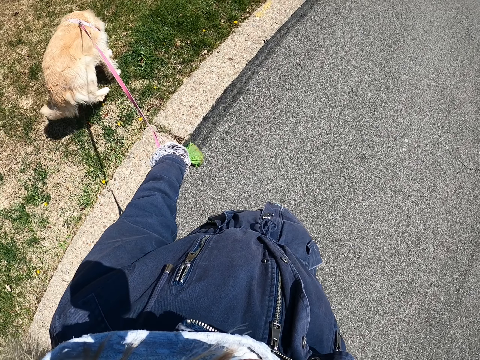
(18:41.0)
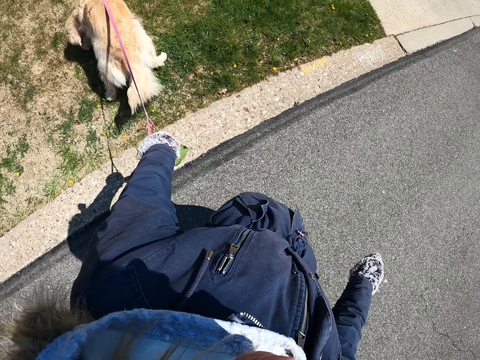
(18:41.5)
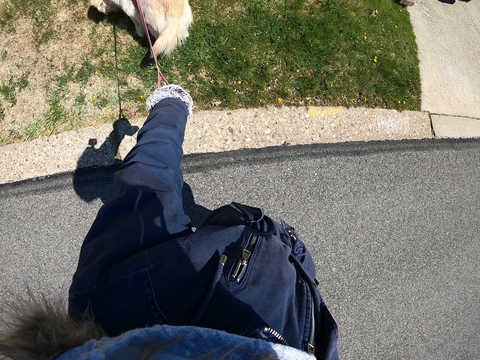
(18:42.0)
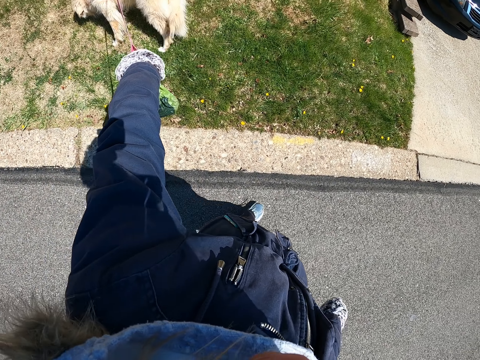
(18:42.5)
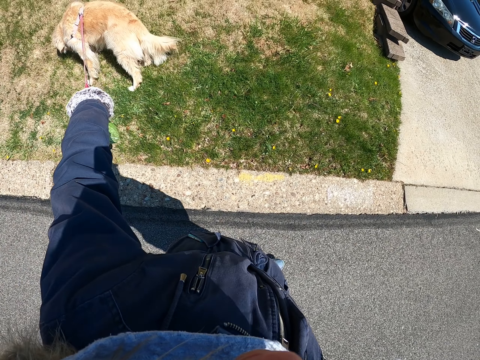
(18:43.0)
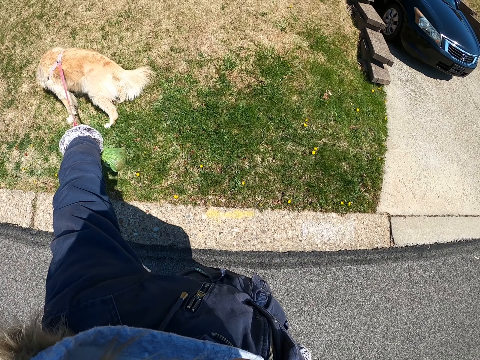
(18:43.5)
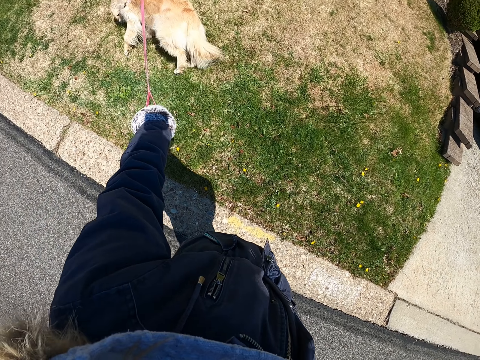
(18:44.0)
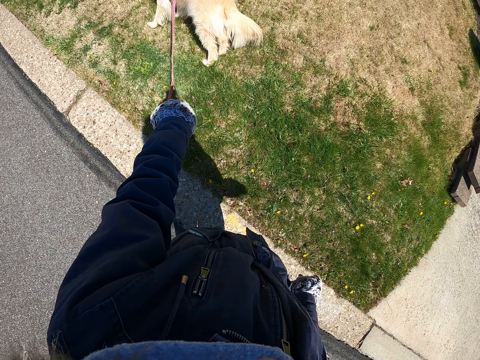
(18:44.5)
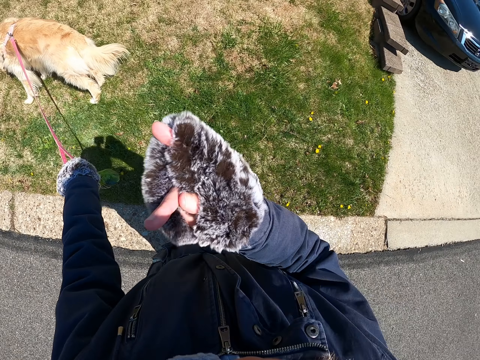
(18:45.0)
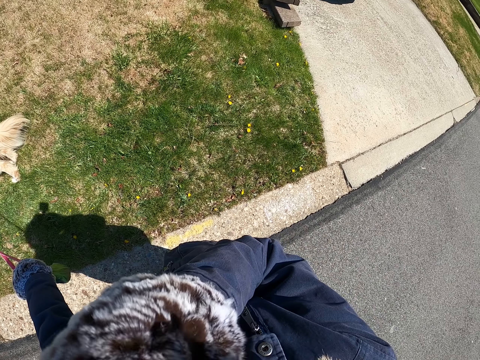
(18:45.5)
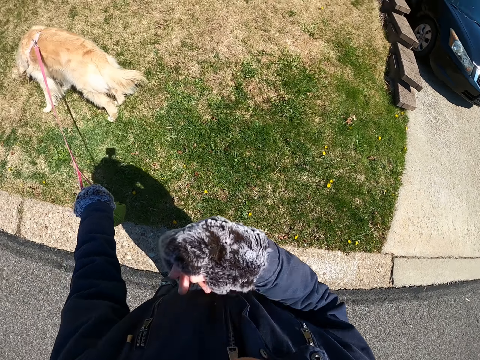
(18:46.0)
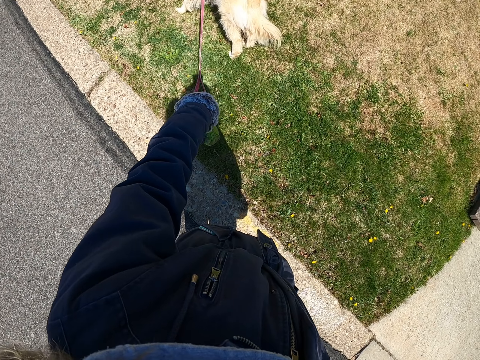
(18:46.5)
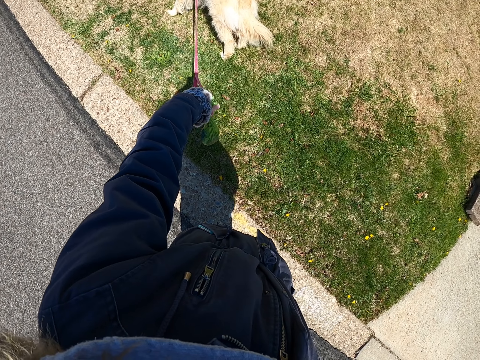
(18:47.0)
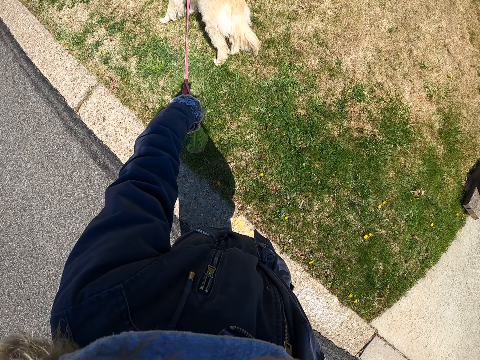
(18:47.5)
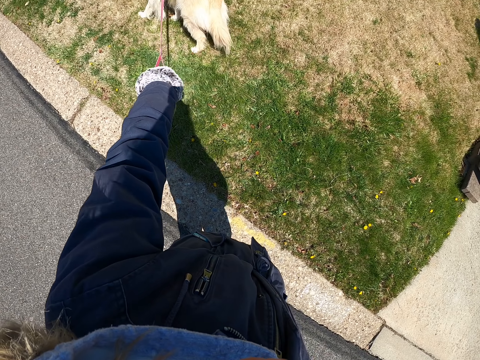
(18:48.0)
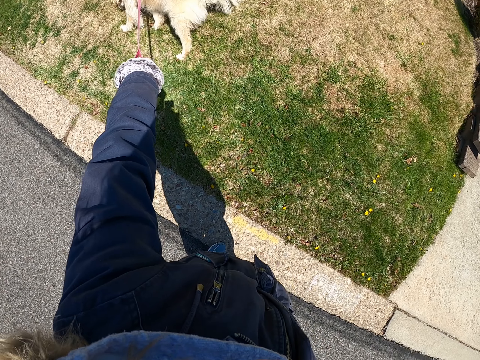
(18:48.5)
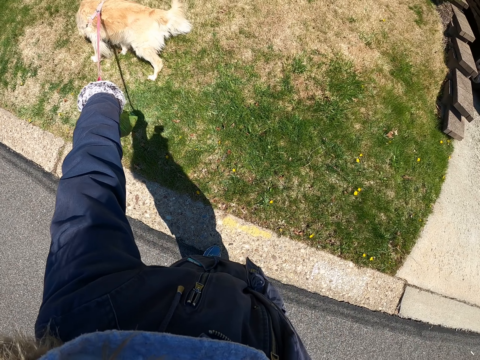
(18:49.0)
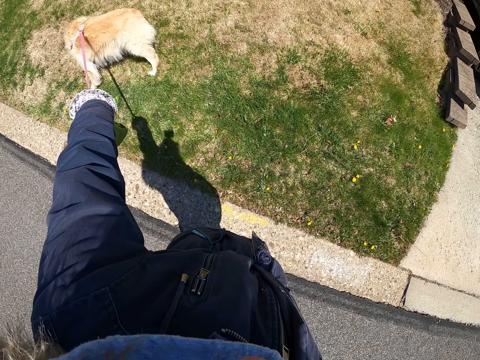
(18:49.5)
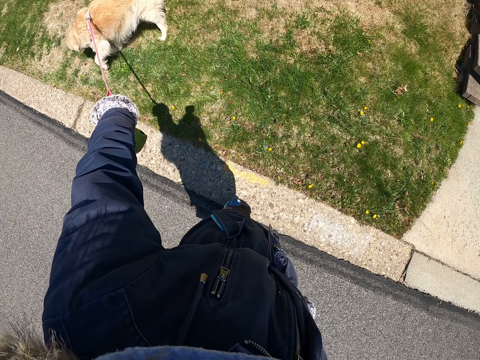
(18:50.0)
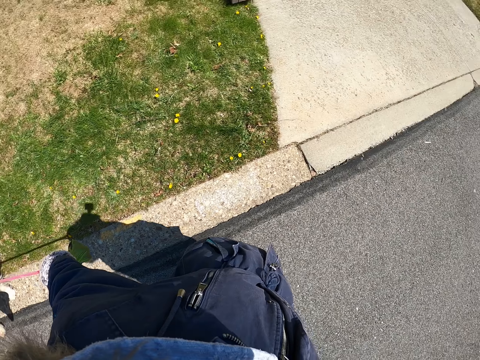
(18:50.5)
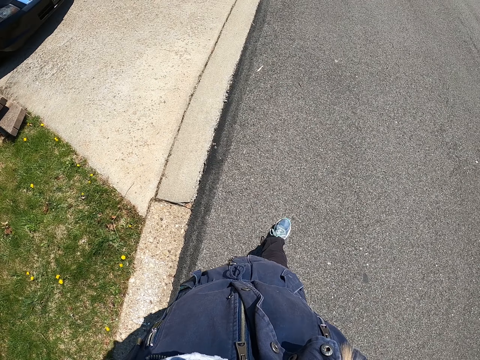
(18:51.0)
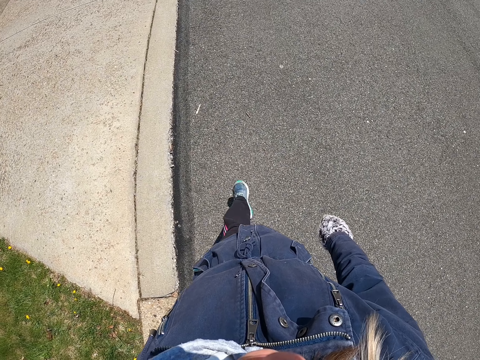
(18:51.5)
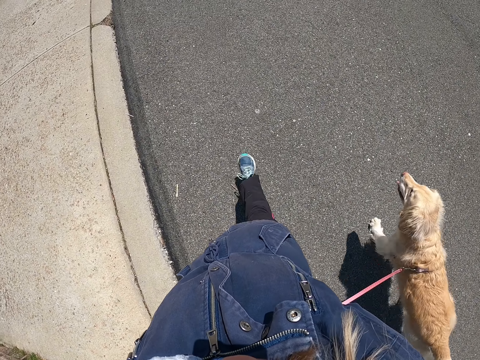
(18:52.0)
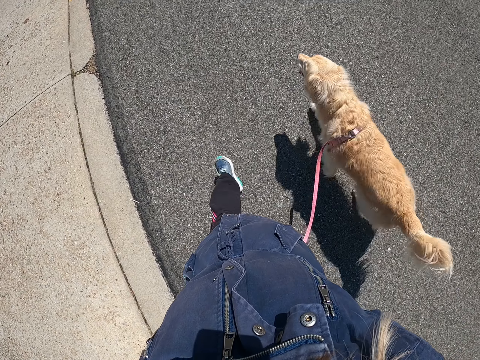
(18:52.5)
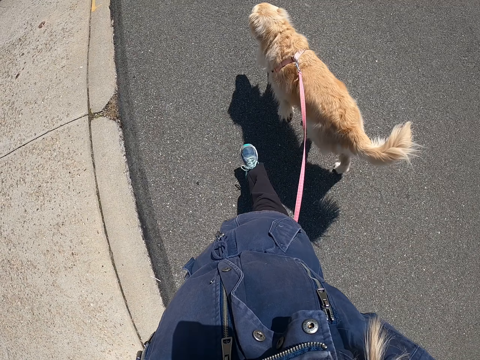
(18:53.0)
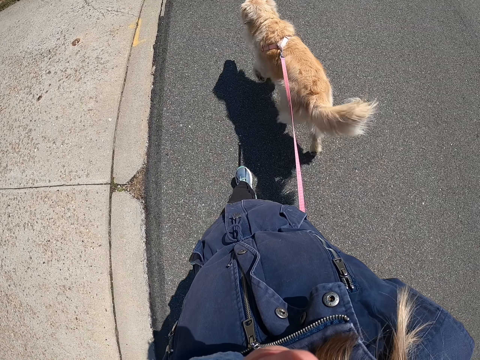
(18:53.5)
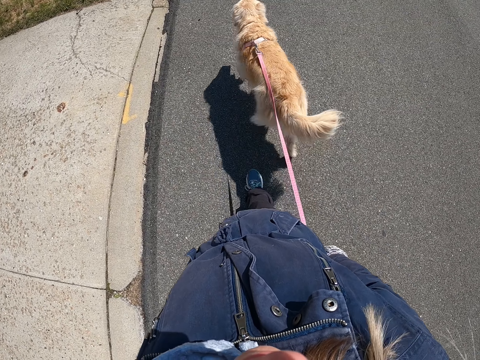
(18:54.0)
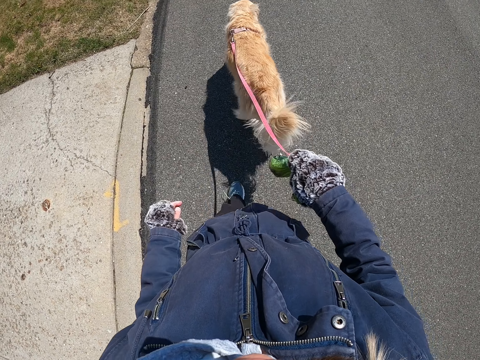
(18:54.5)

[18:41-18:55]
The camera wearer looks around a road. He raises his right hand and interacts with a dog. He pulls the dog with the leash with his right hand and walks the dog on the road.

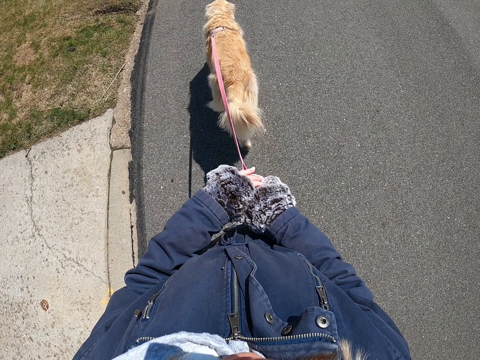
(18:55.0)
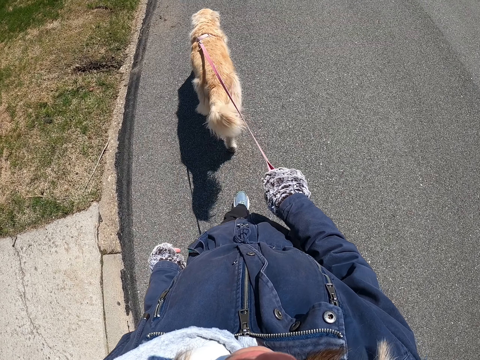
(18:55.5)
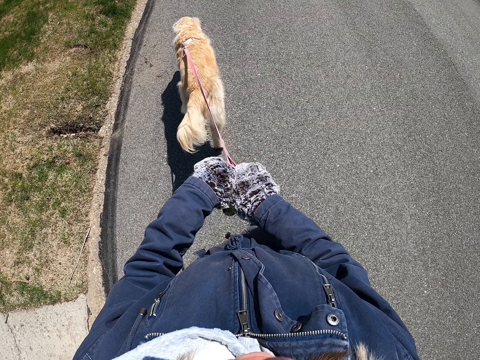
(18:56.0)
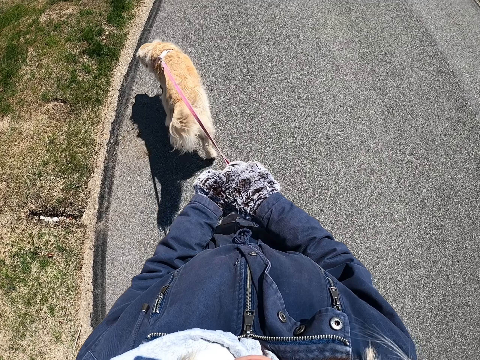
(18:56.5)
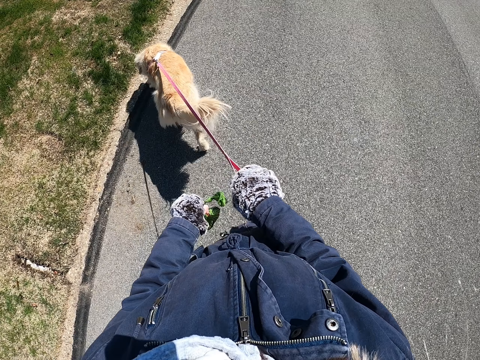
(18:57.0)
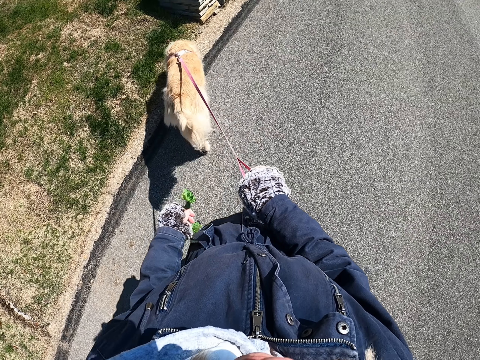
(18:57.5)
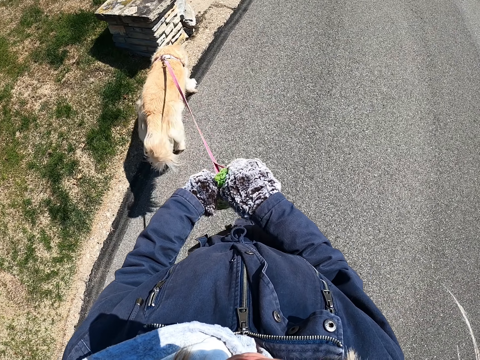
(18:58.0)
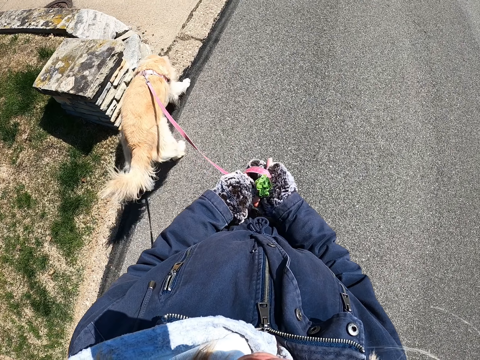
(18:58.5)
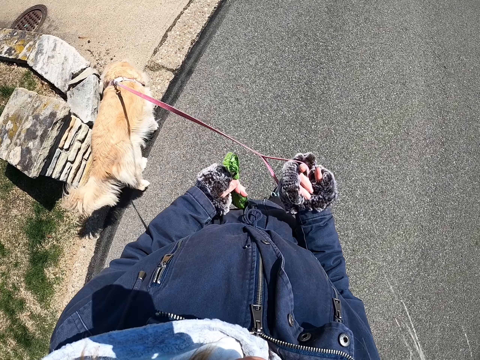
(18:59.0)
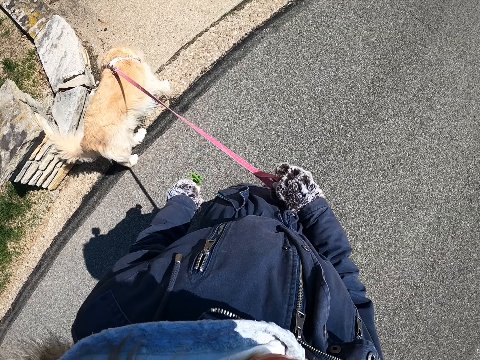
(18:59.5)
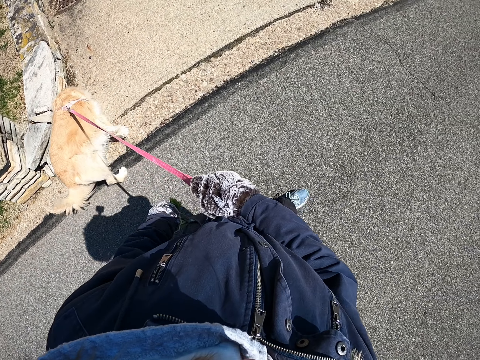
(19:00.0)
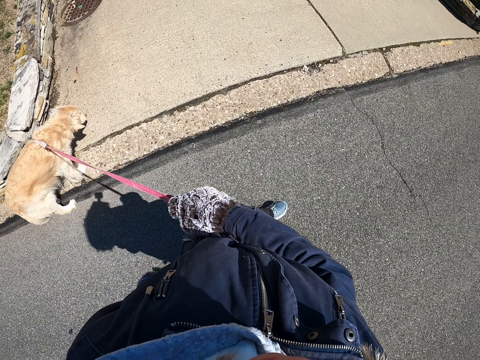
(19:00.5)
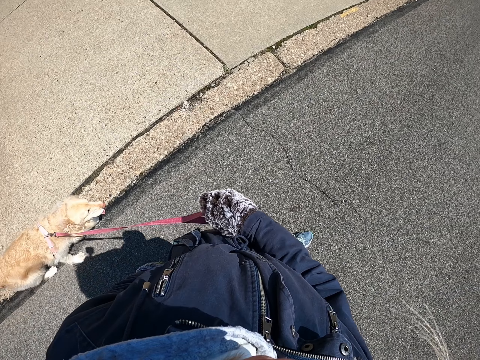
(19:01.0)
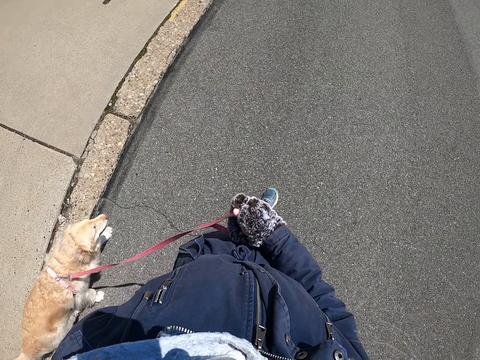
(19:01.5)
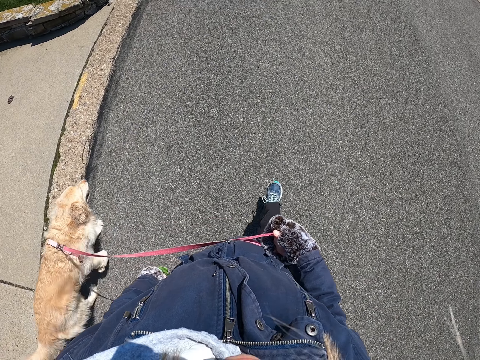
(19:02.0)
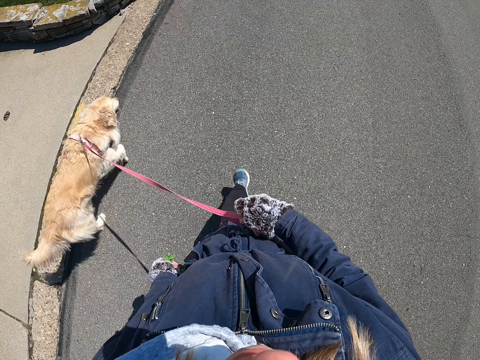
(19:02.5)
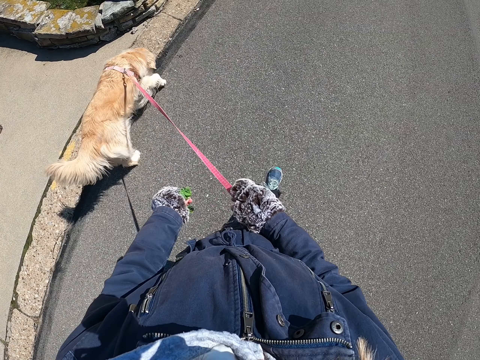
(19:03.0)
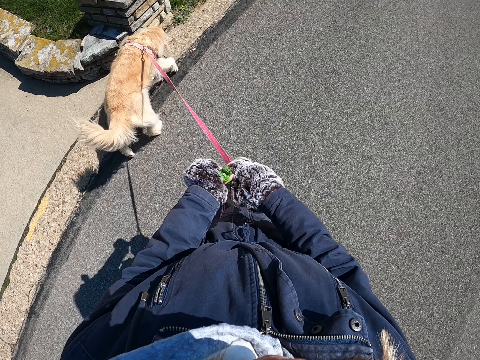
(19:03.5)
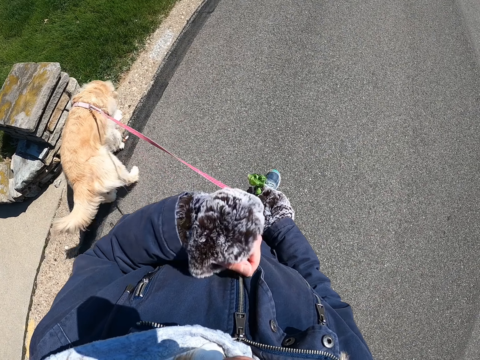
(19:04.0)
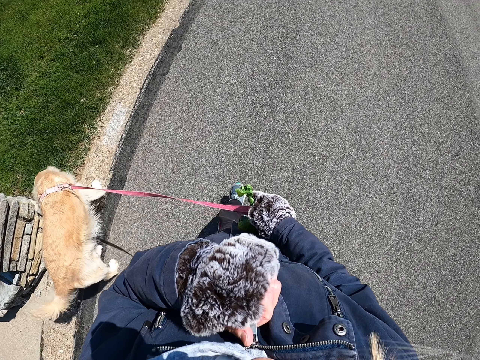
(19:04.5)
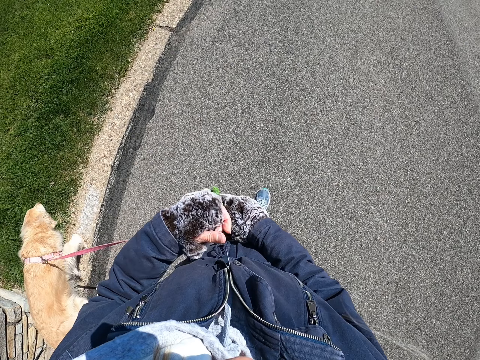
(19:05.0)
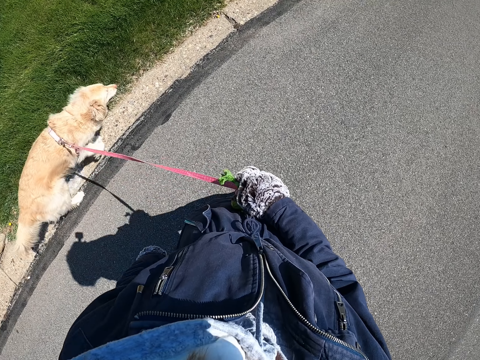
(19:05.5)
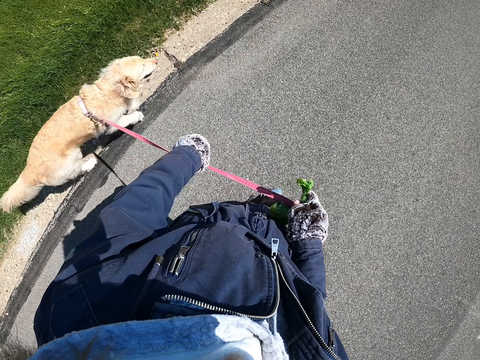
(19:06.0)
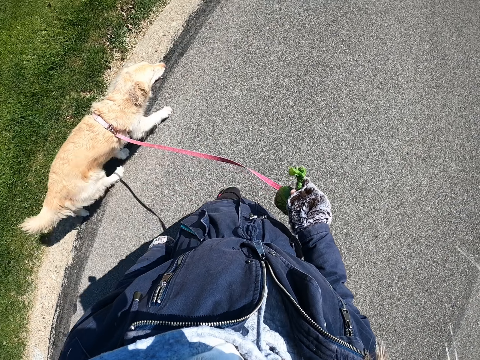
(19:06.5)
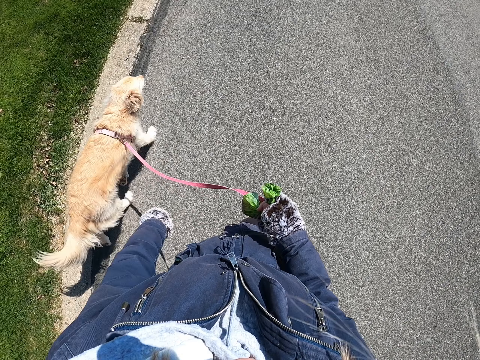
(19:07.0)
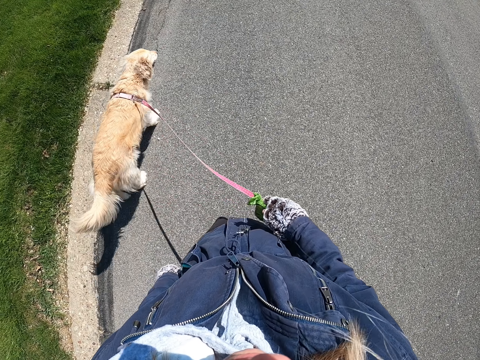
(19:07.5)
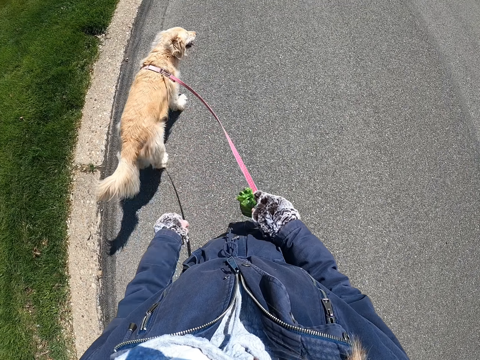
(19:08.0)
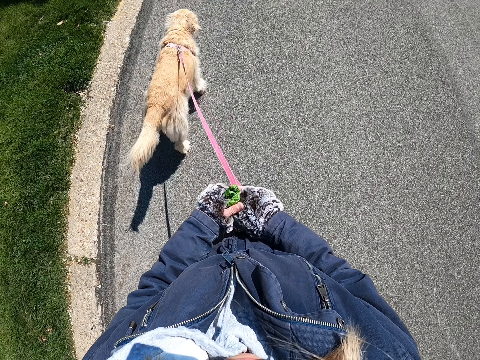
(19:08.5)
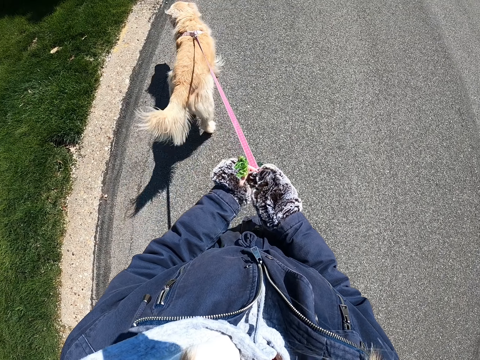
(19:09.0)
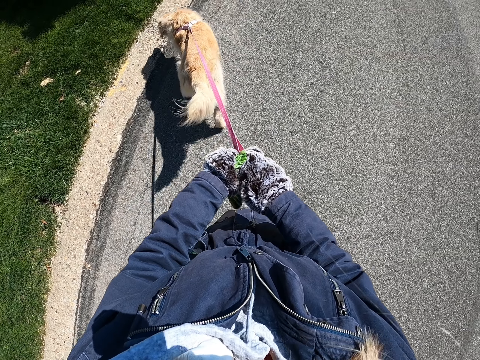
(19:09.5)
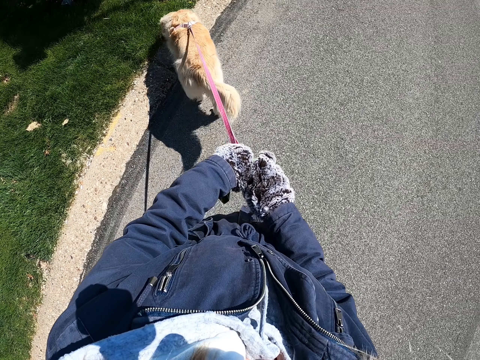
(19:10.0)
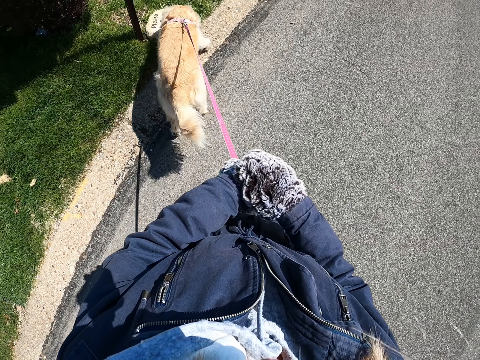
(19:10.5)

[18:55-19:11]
The camera wearer puts the bag on the right hand. He adjusts a dog leash on his hands and walks a dog on a road. He opens the zip of the jacket with his left hand, takes the bag from his right hand, and adjusts the jacket on his left hand with his right hand. He walks the dog on the road and looks at the watch.
